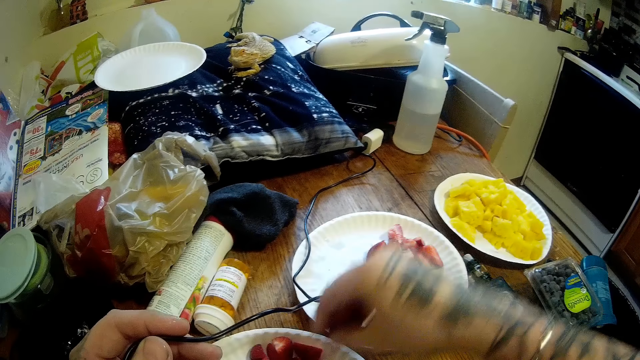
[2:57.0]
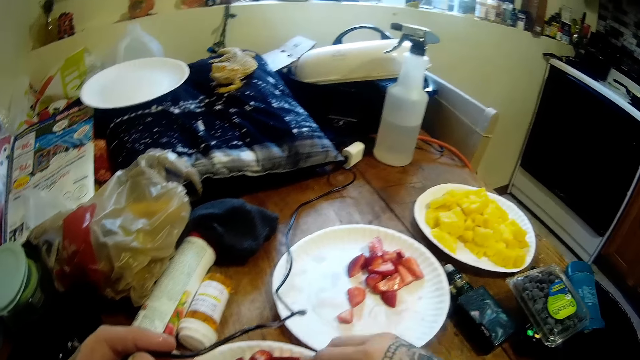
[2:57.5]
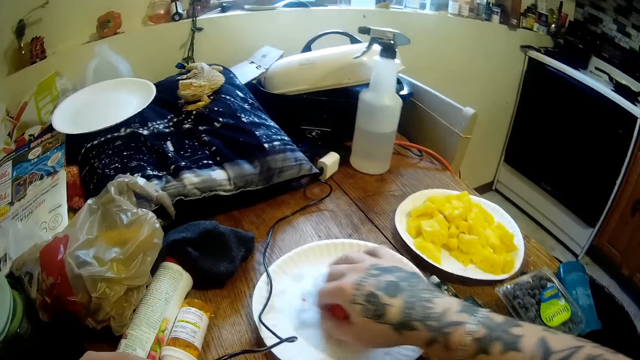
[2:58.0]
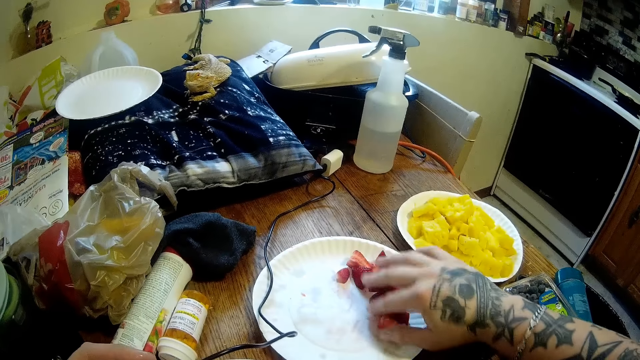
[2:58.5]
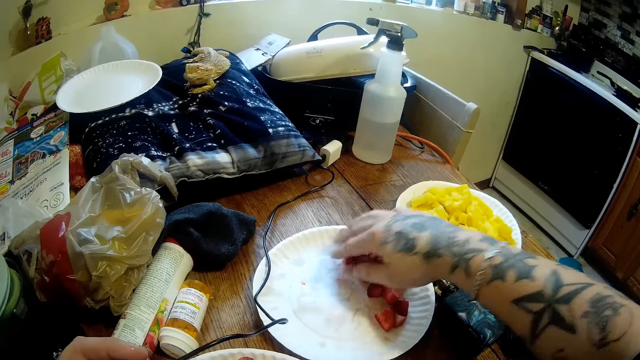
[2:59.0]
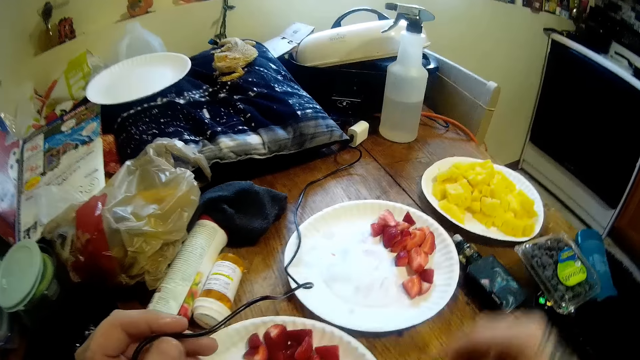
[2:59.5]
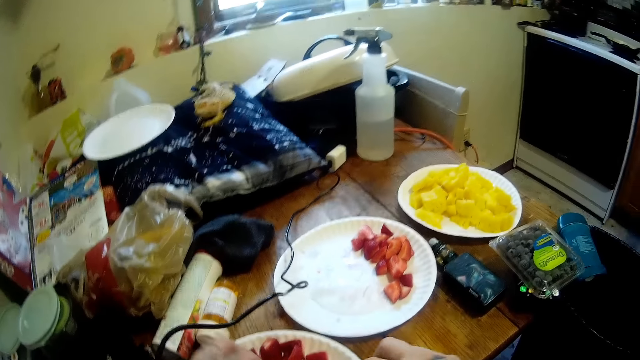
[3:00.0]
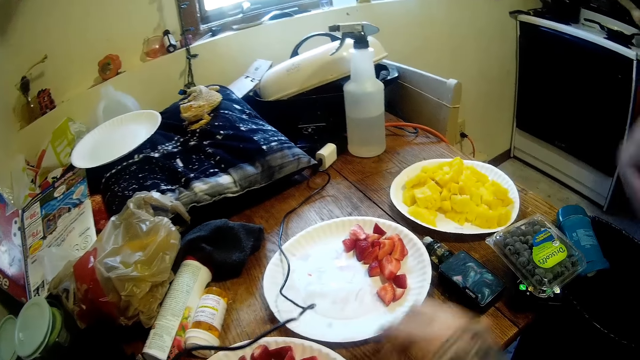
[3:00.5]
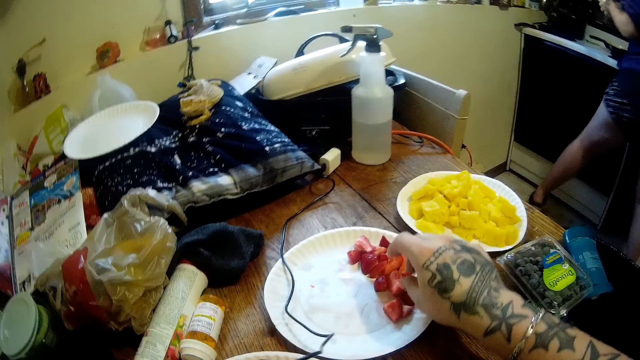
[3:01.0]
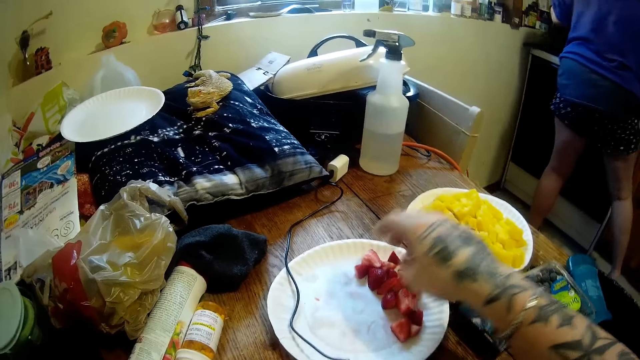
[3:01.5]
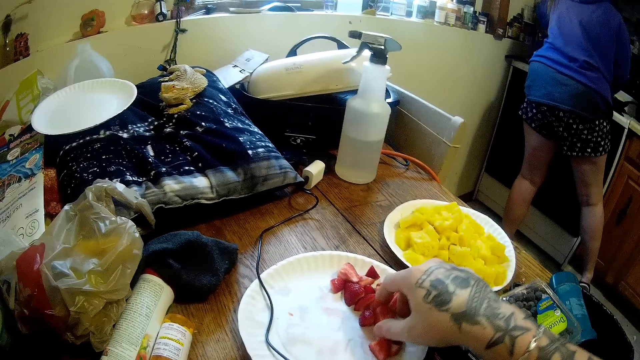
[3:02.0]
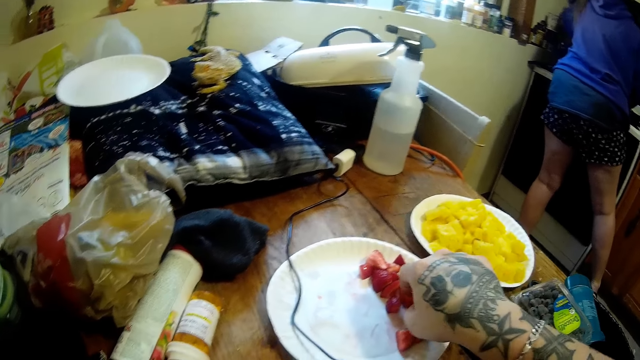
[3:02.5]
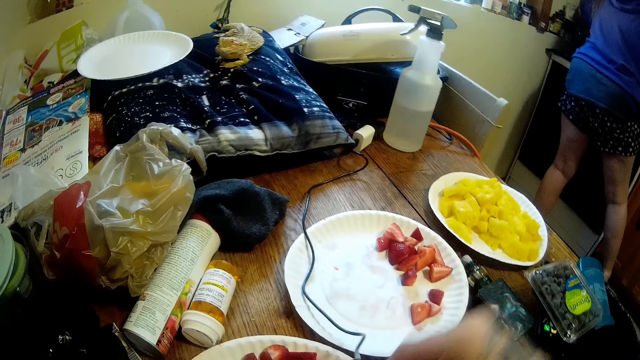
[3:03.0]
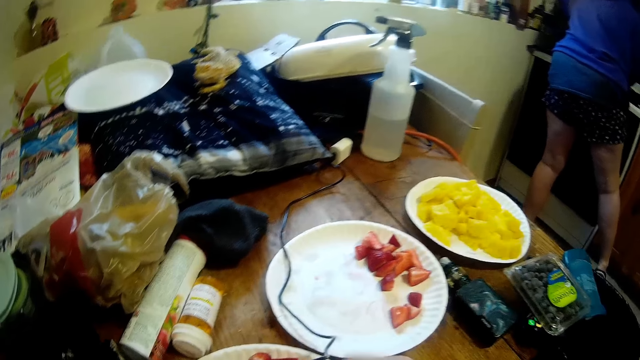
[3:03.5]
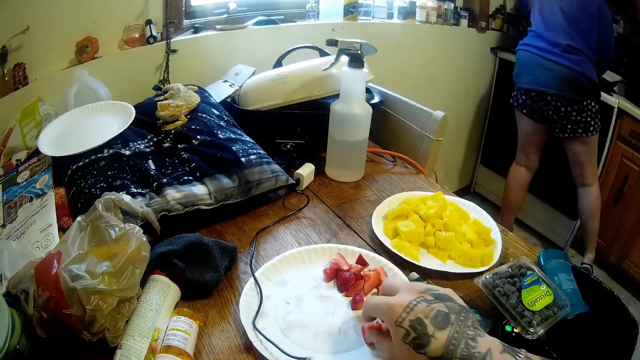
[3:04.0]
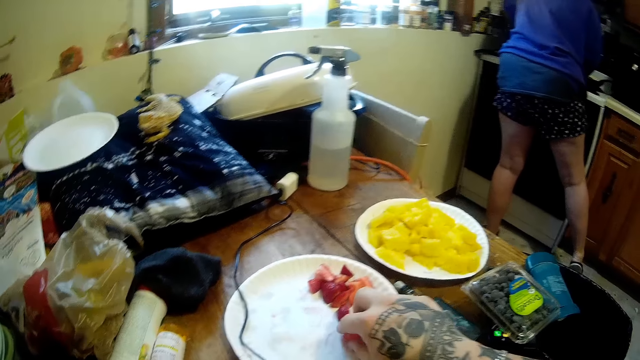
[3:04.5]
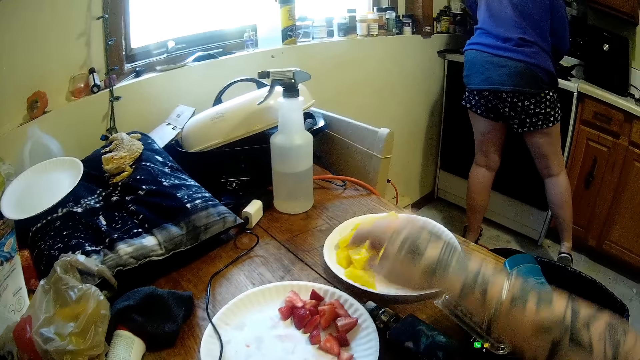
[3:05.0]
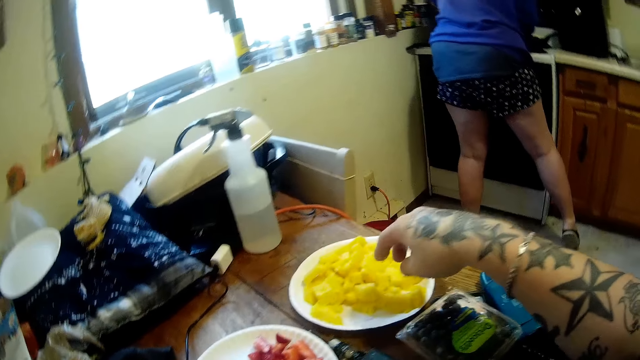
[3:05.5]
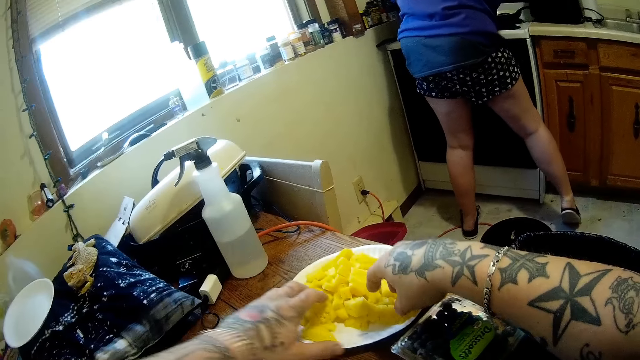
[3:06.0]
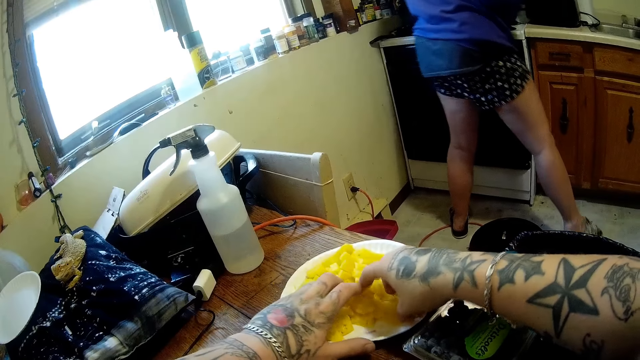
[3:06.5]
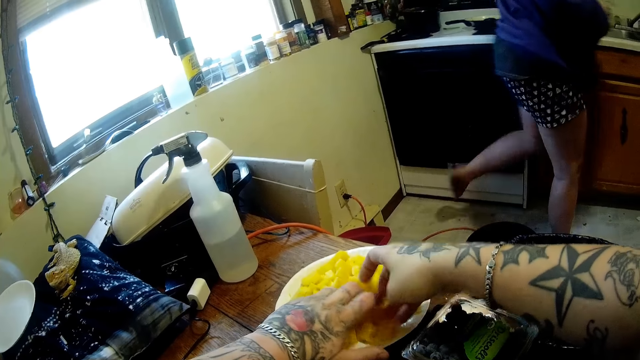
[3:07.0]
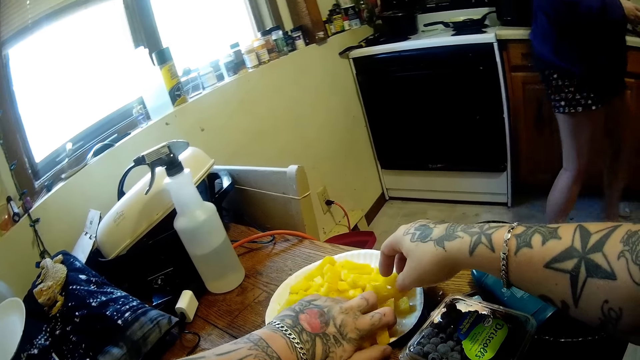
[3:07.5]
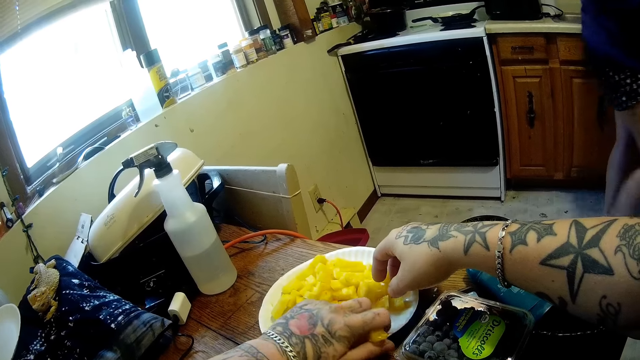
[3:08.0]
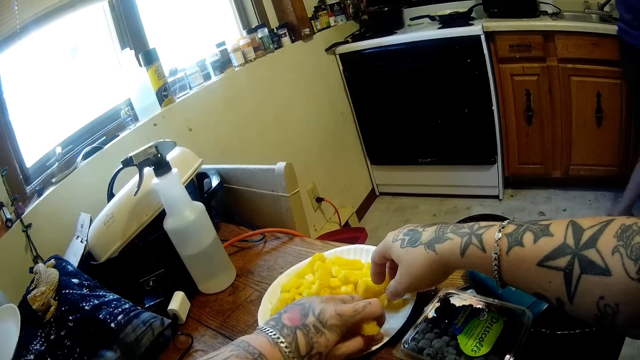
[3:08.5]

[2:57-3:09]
The camera wearer assembles berries in a plate. They remove a berry from the plate. They take some cheese from the cheese plate with both hands.

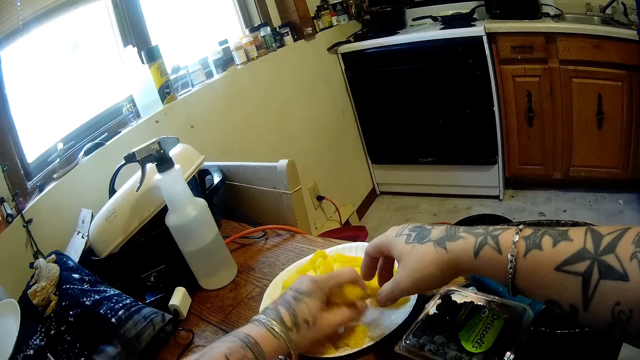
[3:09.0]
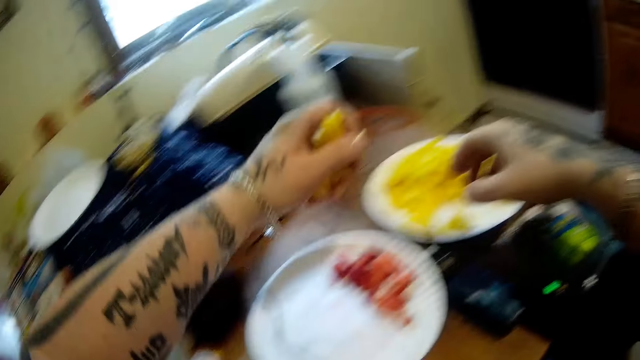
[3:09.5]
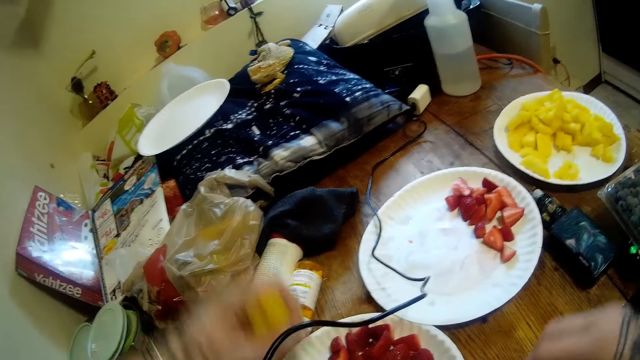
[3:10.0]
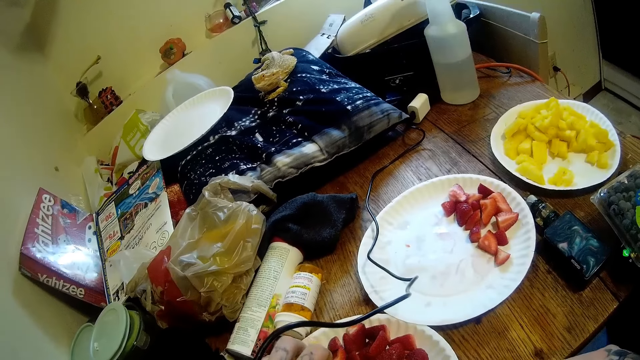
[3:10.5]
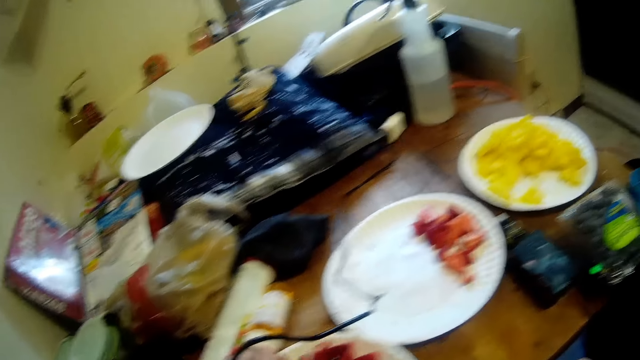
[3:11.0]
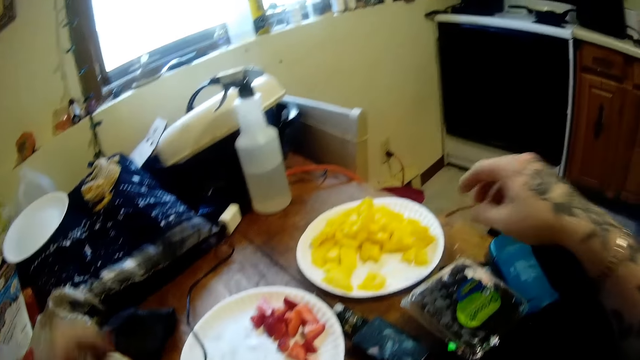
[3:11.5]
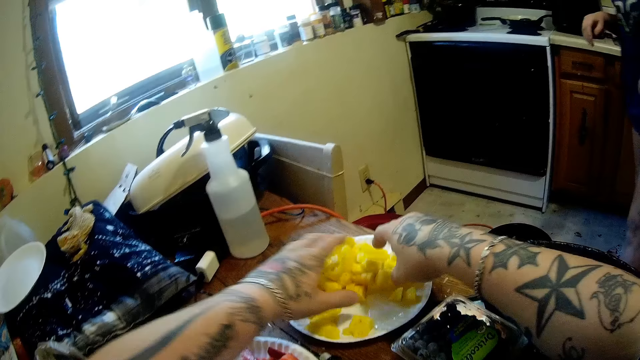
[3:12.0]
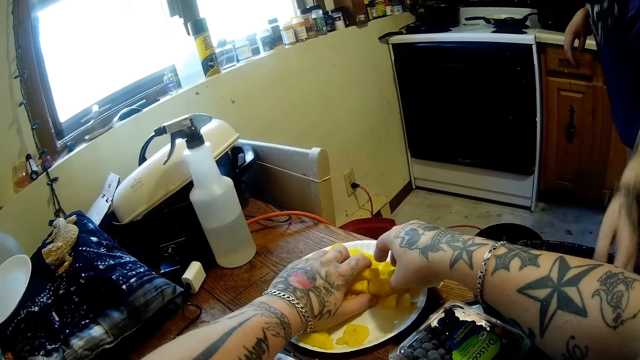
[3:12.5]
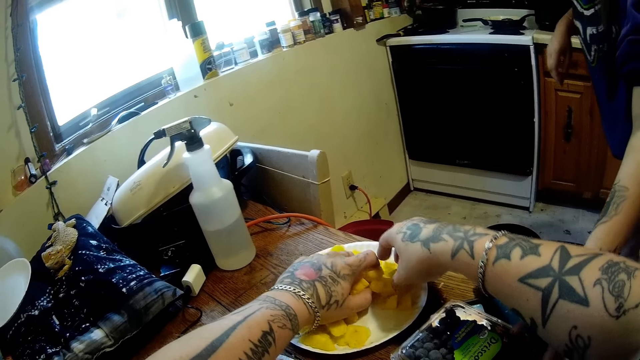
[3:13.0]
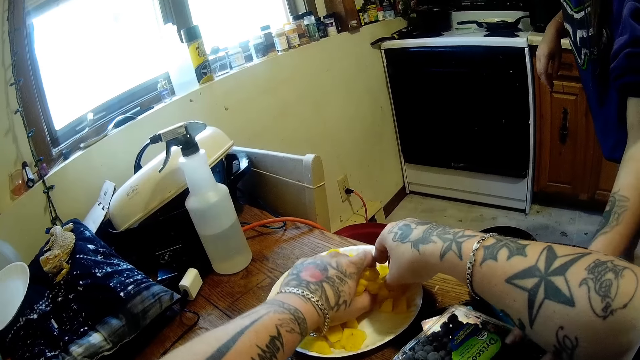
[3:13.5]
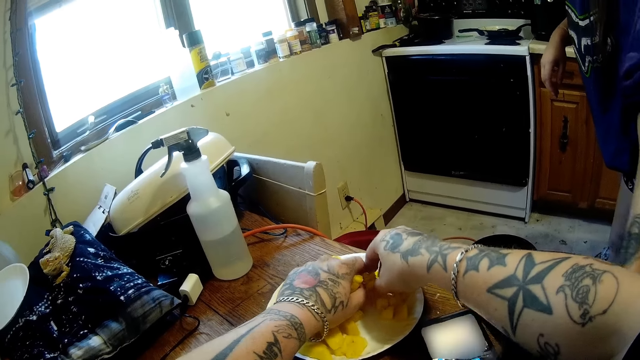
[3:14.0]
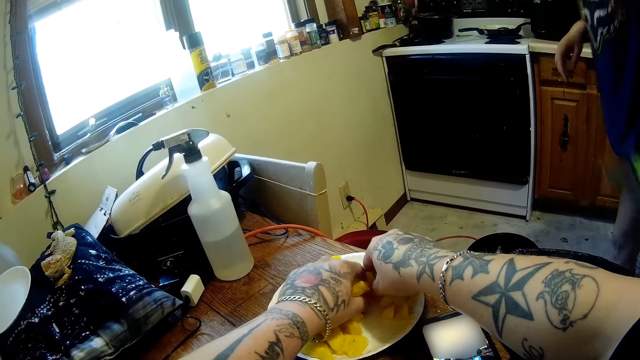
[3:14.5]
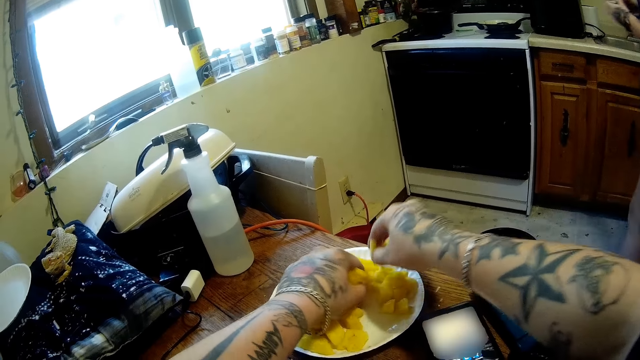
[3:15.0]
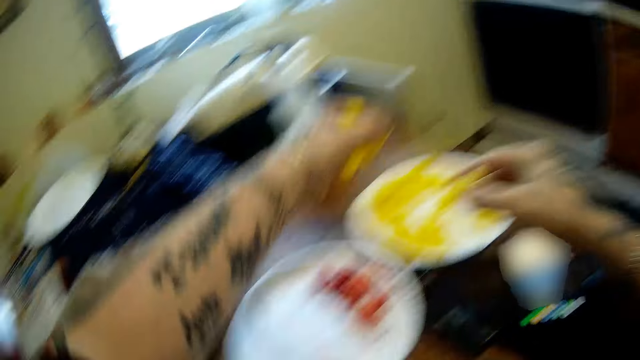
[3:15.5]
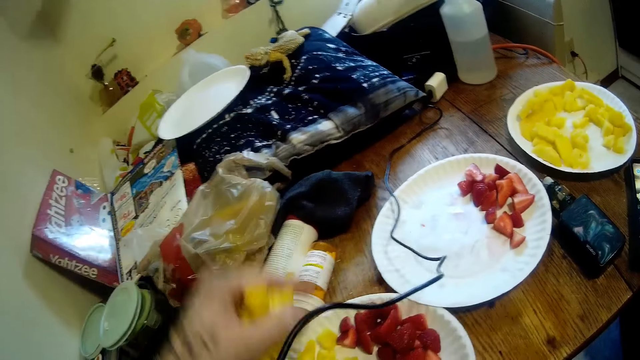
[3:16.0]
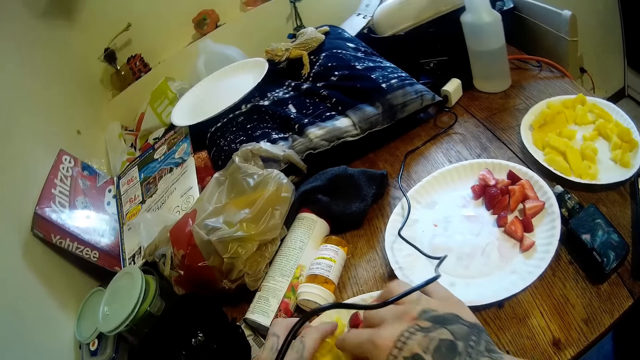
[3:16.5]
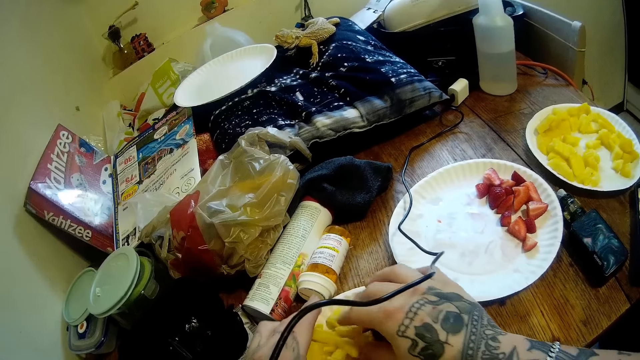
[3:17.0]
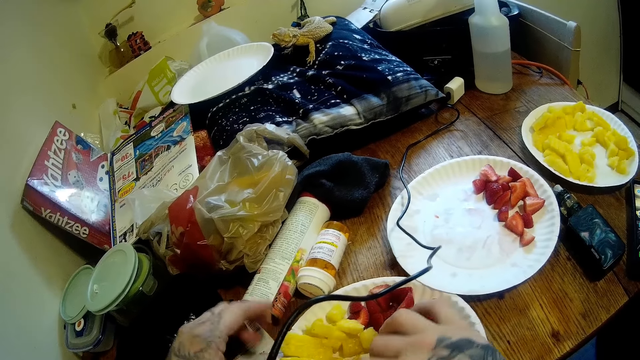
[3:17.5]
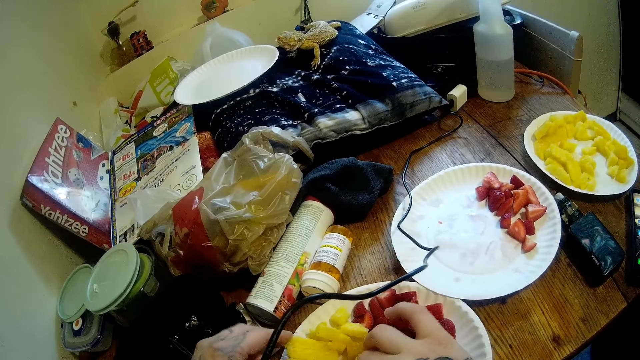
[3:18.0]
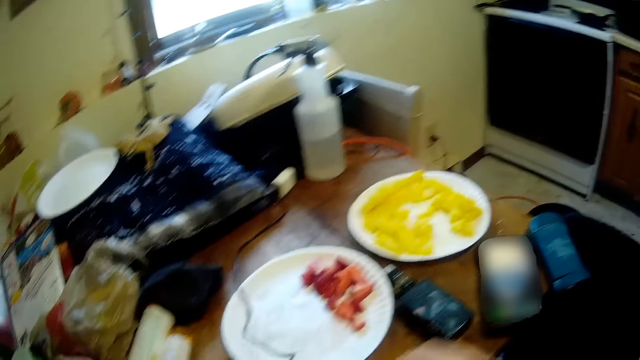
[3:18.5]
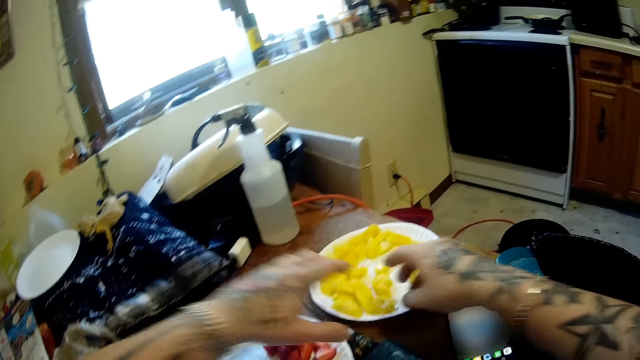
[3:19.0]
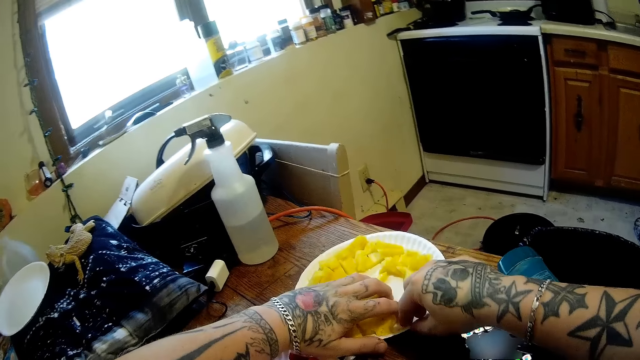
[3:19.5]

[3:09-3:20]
The camera wearer picks sweet potato or cheese from the plate. They put the cheese or sweet potato into another plate. A woman grabs the pack of grapes on the phone with her left hand. The woman picks something in a bottle. The camera wearer puts the sweet potato in the other plate. They arrange the sweet potato in a plate.
